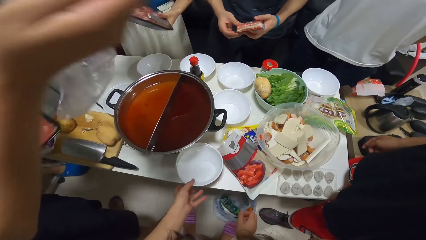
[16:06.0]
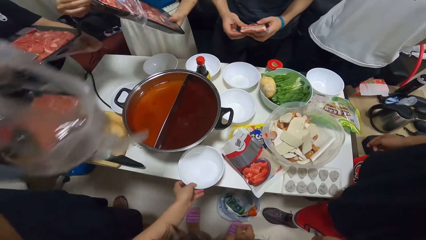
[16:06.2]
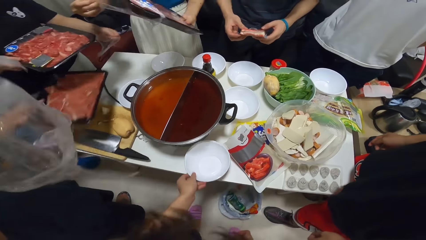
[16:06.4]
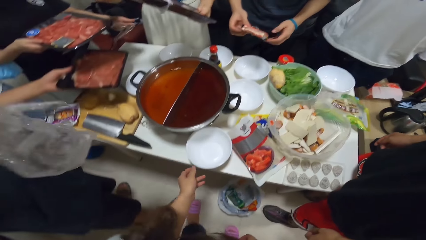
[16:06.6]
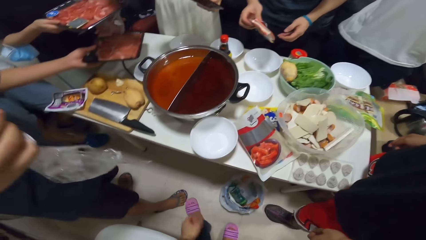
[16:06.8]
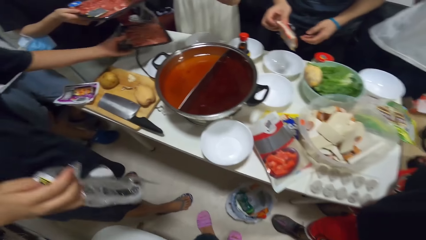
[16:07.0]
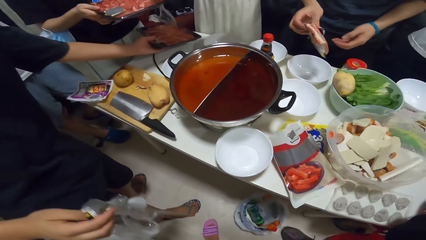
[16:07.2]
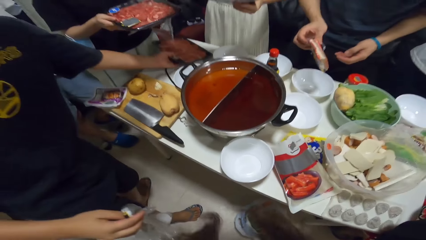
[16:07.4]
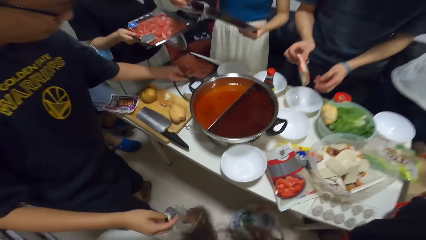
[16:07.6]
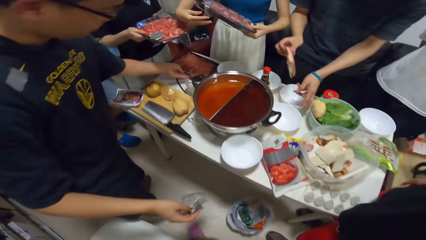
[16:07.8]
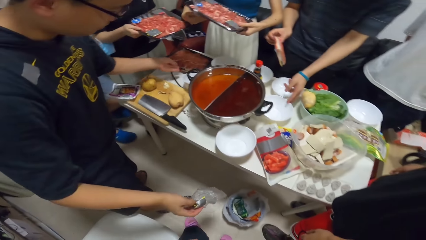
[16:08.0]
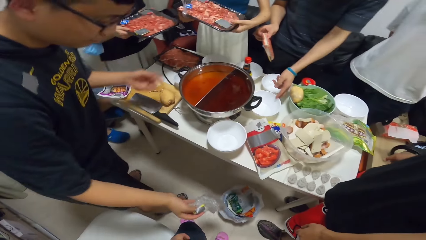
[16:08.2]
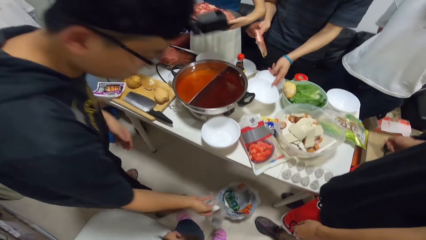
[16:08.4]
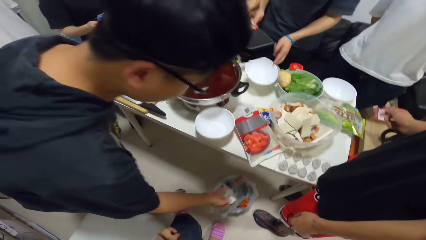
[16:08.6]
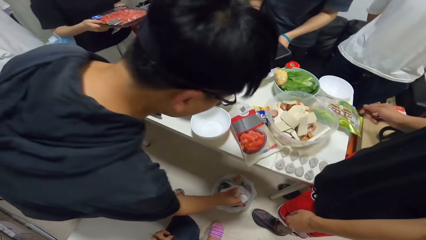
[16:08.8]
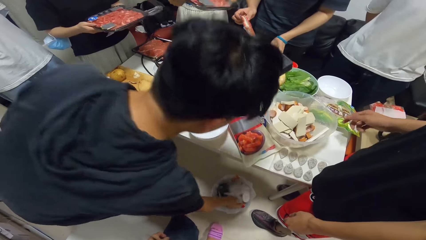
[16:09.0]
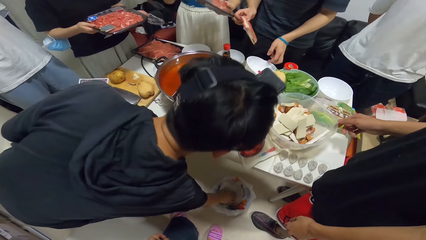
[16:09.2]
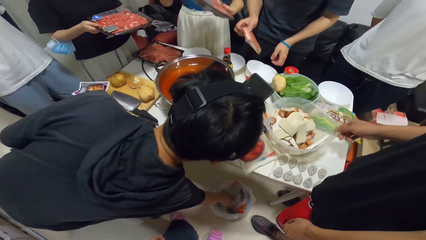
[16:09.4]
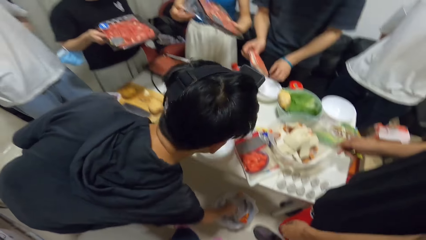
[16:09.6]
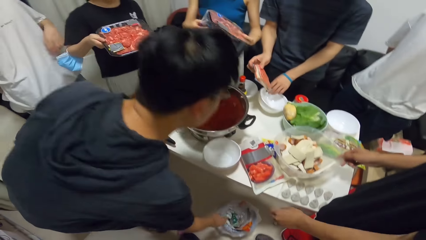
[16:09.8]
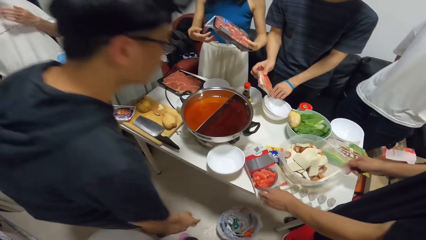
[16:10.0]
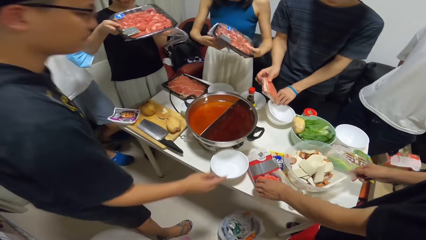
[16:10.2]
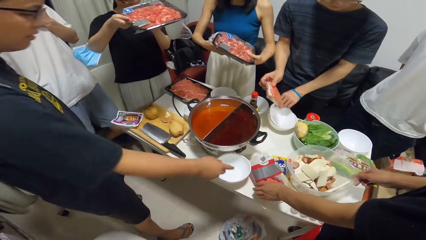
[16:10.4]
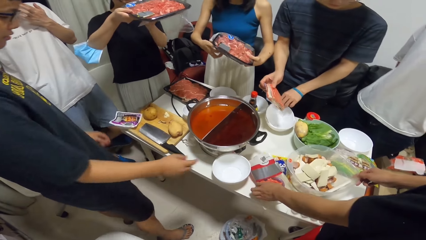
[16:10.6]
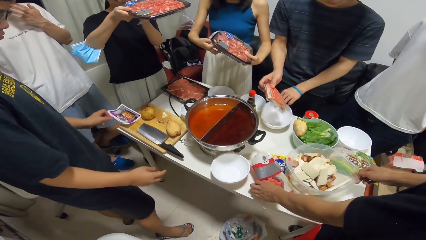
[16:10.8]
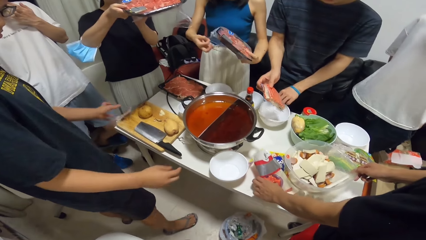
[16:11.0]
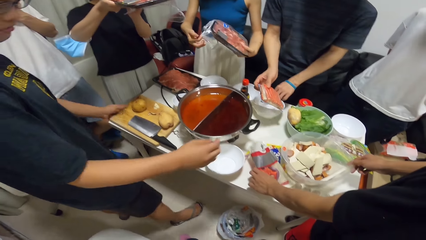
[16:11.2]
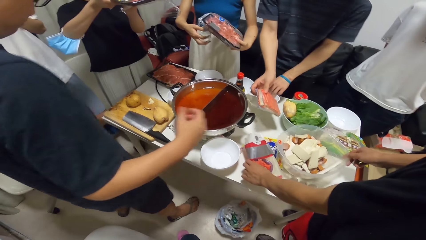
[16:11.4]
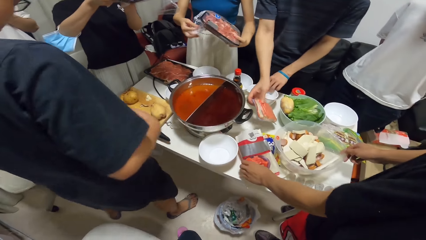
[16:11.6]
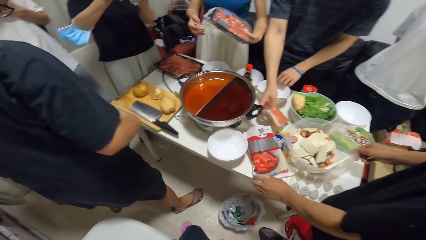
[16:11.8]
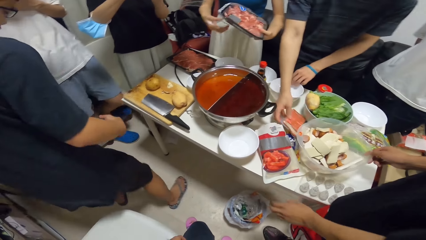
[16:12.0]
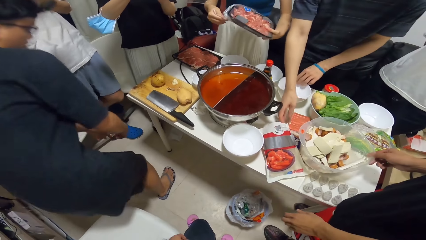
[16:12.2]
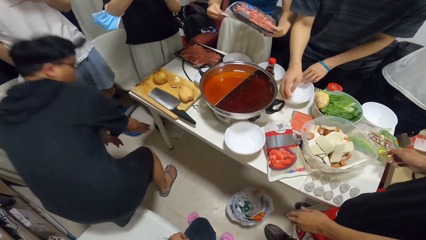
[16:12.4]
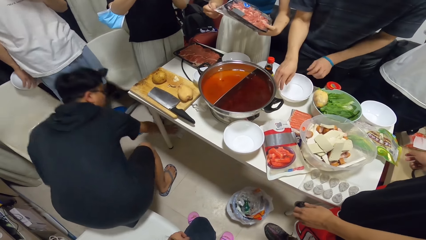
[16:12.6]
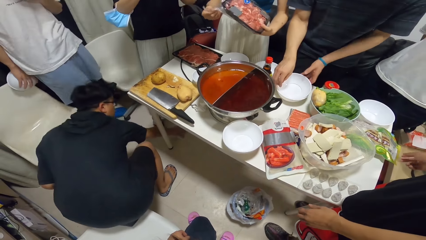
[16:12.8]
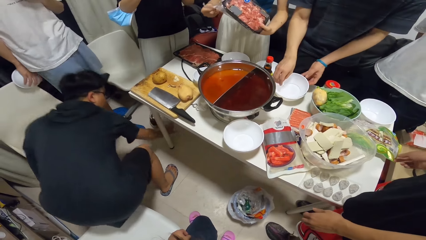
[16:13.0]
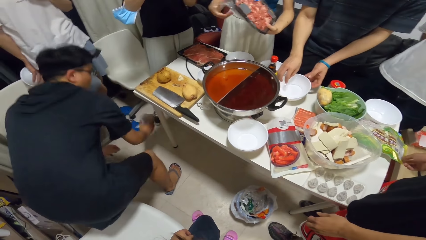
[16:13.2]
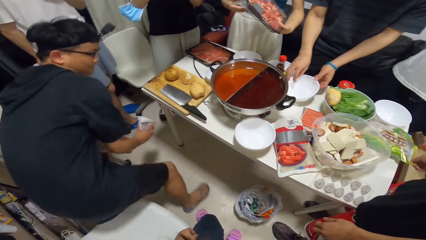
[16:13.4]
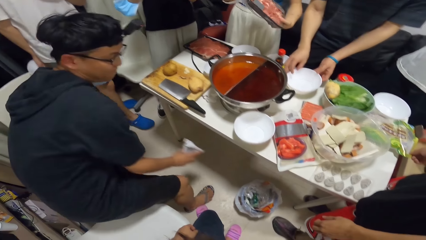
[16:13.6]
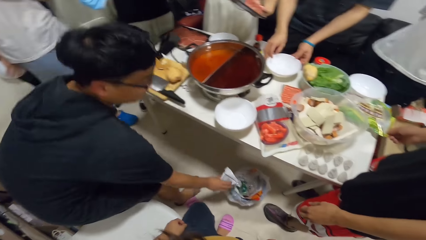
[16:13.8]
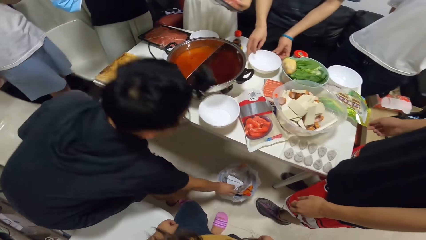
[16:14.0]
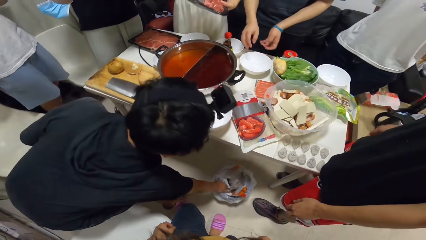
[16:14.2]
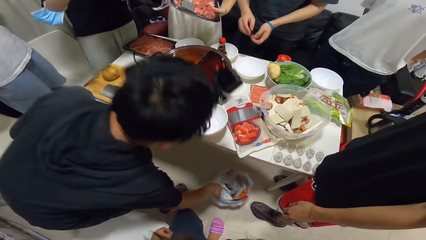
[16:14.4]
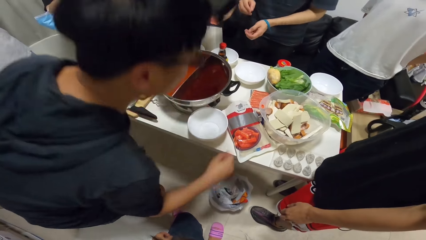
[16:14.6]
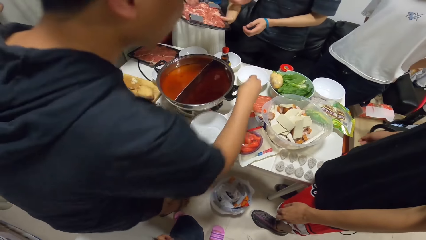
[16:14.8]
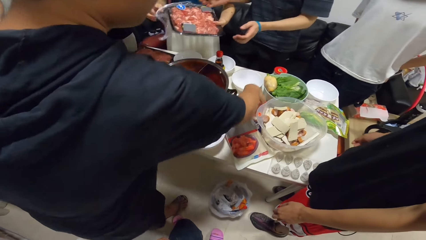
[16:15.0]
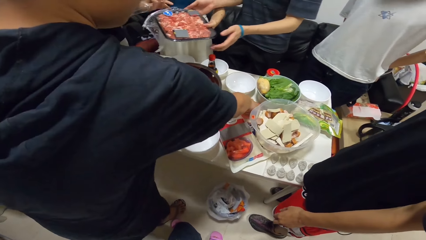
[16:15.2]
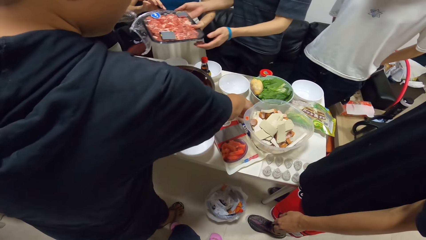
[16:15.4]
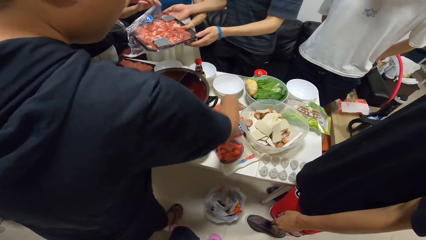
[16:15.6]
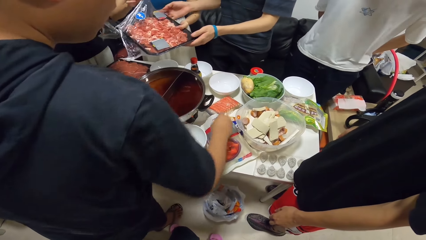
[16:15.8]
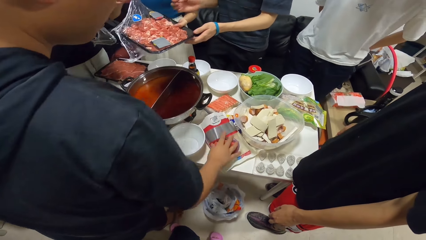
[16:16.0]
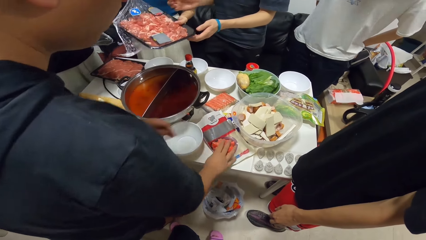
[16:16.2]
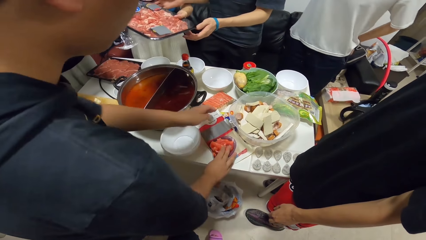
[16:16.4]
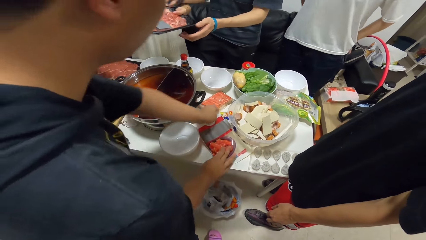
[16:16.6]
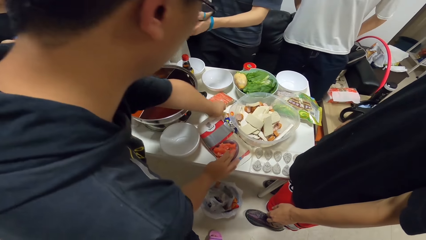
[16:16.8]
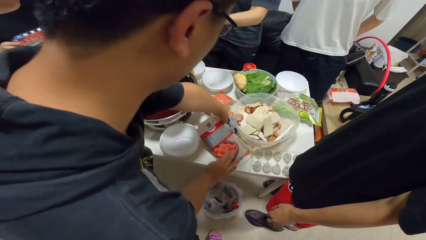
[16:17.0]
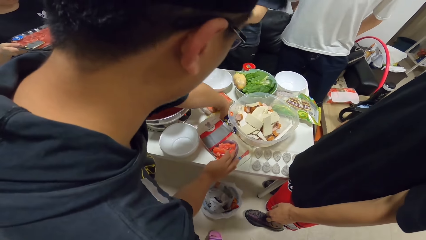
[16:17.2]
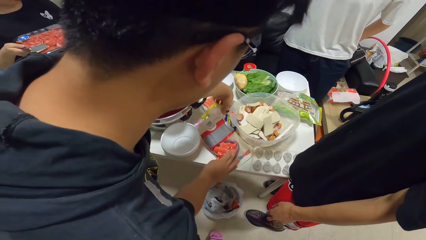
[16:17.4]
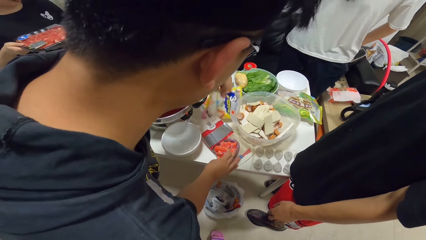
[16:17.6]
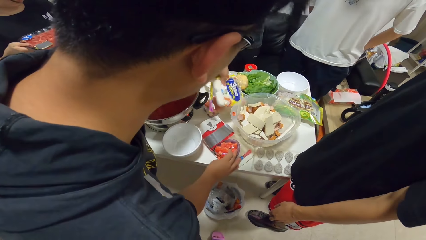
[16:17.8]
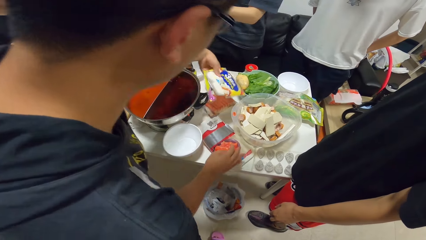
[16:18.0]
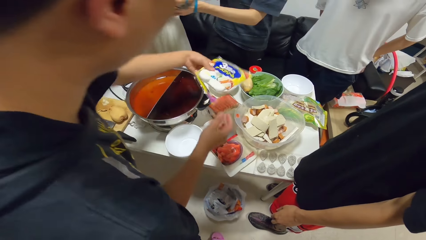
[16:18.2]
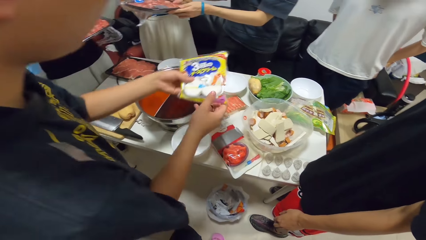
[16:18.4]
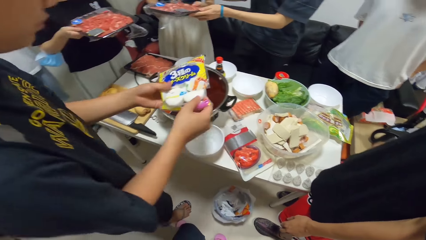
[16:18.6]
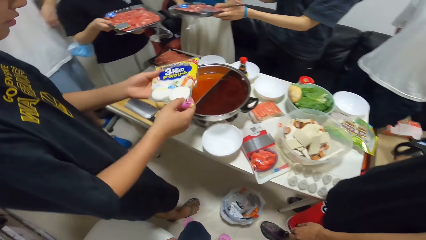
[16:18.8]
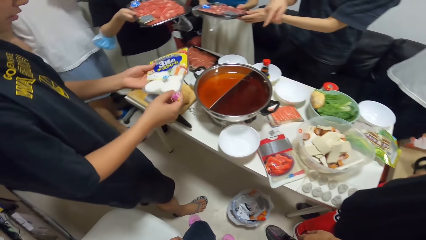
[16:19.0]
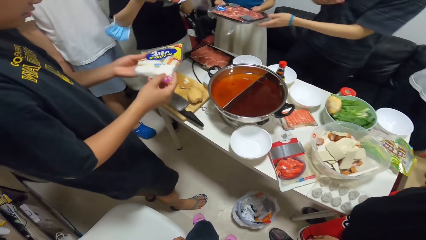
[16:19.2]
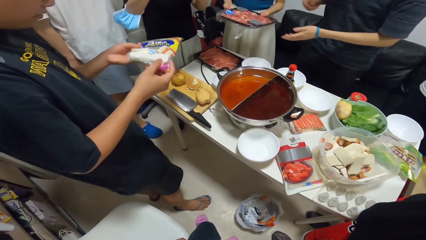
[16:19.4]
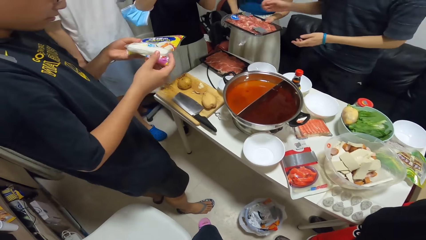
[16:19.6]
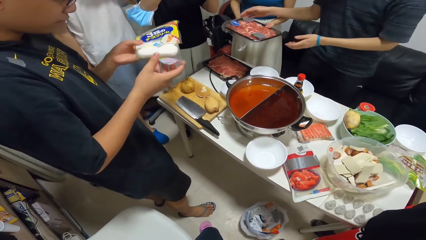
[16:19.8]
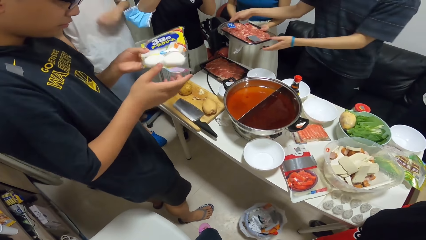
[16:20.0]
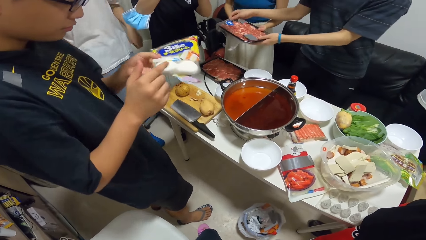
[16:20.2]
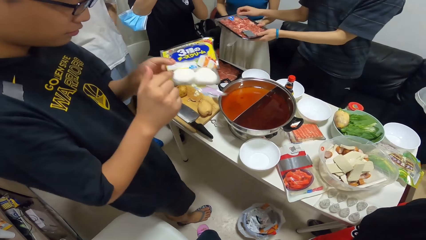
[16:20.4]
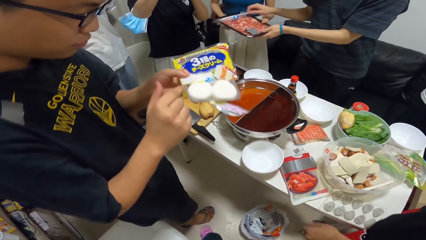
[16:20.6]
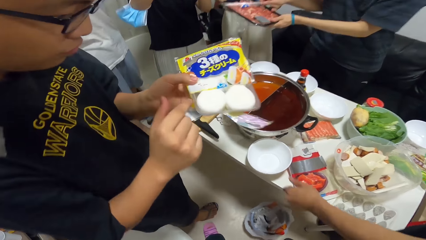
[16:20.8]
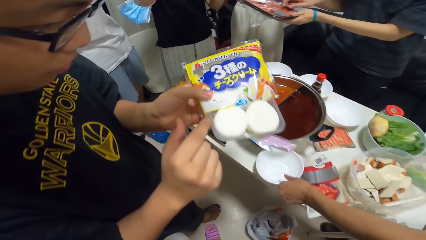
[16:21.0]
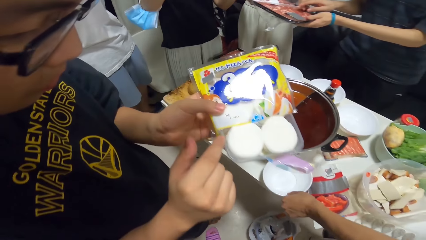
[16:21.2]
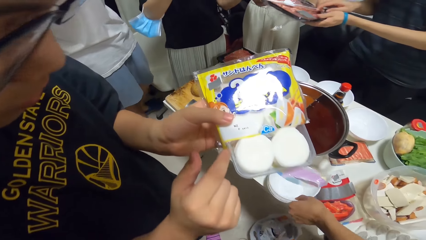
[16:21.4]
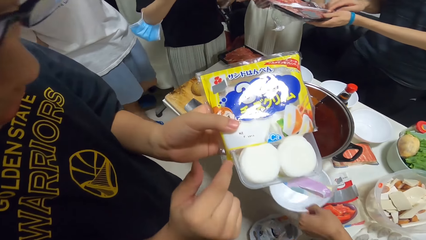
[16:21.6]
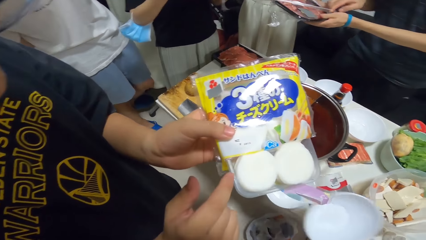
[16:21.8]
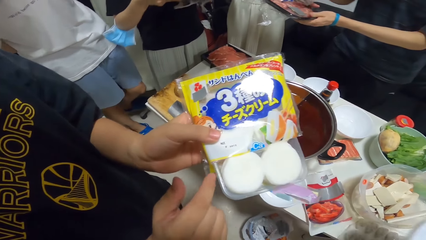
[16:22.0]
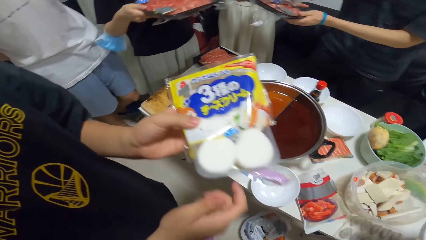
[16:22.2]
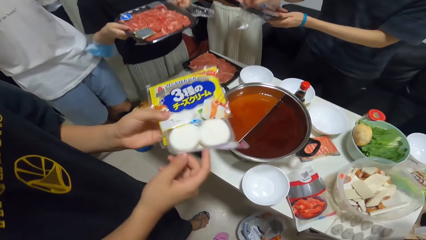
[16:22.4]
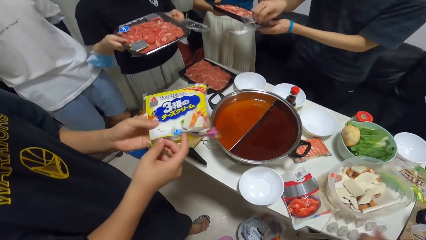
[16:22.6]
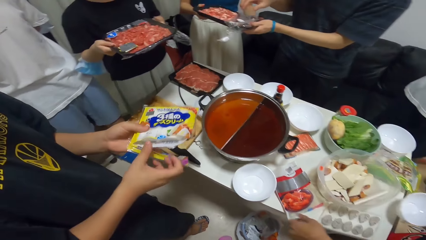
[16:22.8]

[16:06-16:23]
The camera wearer drops the bag of chips on the table. A woman tears off the plastic wrap on the meat tray with her right hand. The camera wearer adjusts the plate on the table with her left hand and holds a bowl. A man drops the meat tray on the table and throws the plastic wrap into the trash can. Another man puts a plate on the table into another plate on the table with his left hand. A third man moves the bowl on the table with his right hand and holds the bowl. The first man gestures his hand. The third man touches the bag of chips with his left hand and holds something. The second man drops the pack of hotdogs in his right hand on the table. The first man bends, picks up a paper and throws trash from the floor into the trash can with his right hand. The first man picks up the yellow pack of food on the table with his left hand. The first man pulls the wrapper. The second man opens the plastic wrap on the meat tray with another woman. The first man points at something. The third man moves plates on the table with his left hand.
